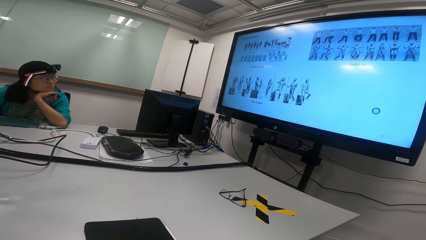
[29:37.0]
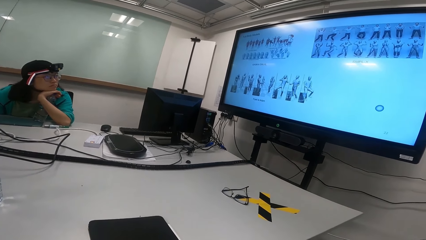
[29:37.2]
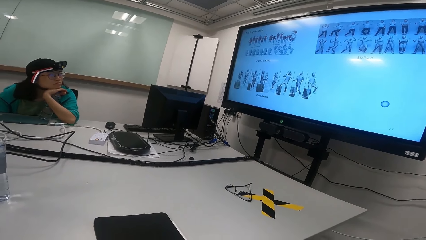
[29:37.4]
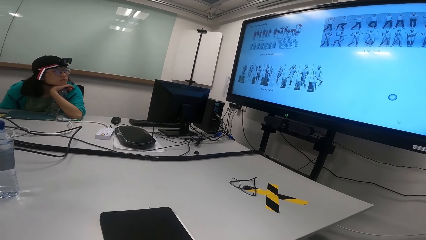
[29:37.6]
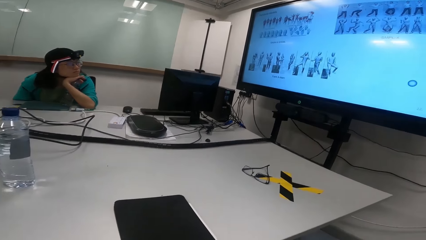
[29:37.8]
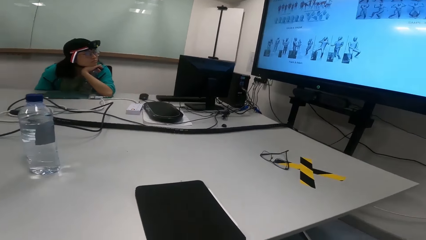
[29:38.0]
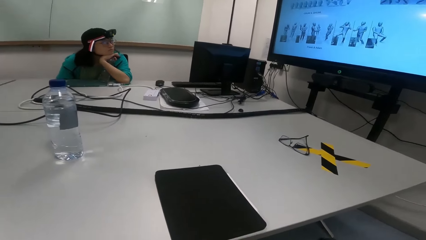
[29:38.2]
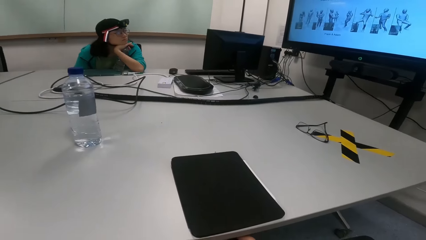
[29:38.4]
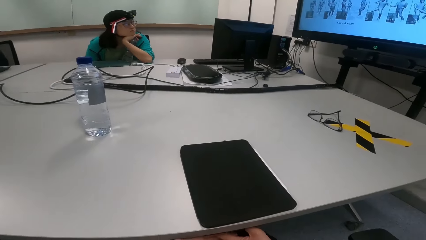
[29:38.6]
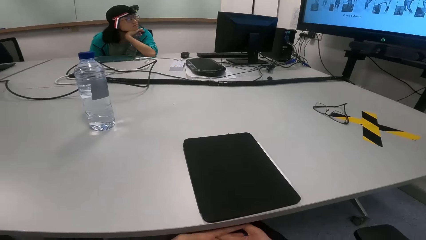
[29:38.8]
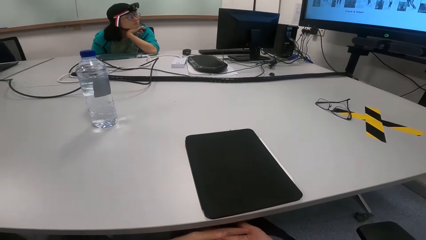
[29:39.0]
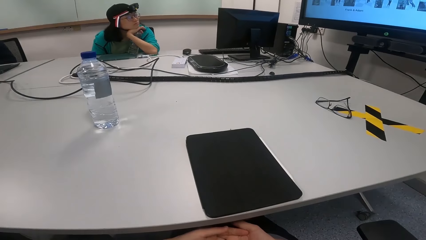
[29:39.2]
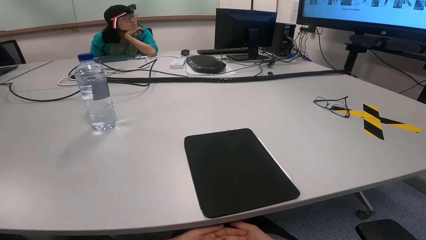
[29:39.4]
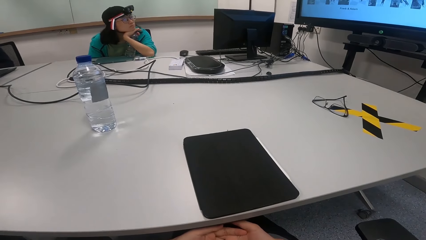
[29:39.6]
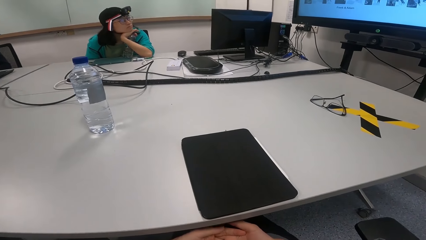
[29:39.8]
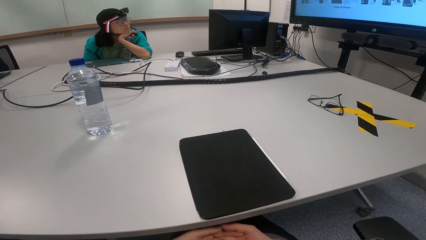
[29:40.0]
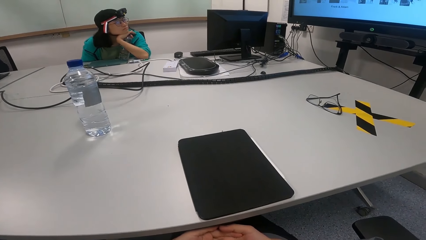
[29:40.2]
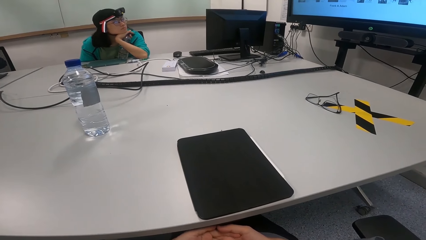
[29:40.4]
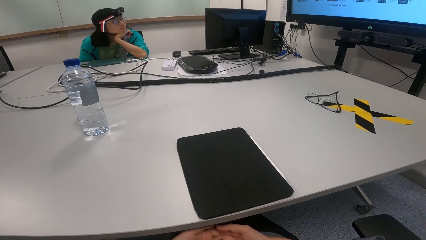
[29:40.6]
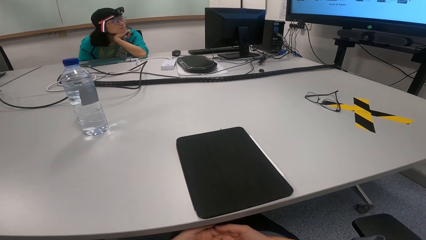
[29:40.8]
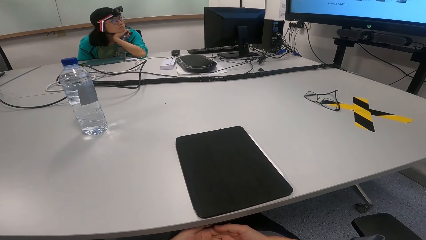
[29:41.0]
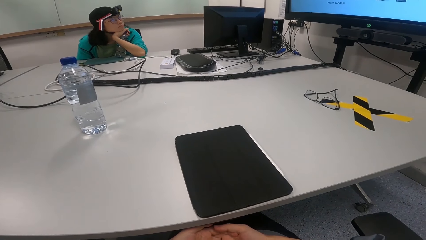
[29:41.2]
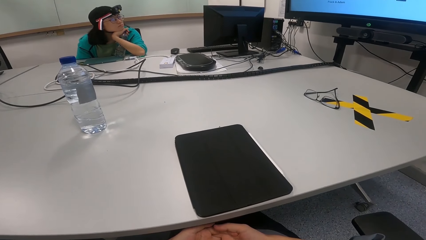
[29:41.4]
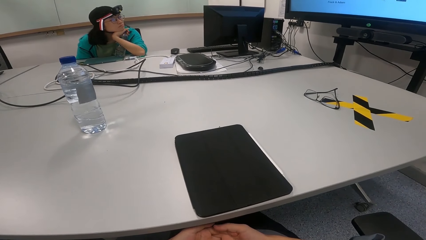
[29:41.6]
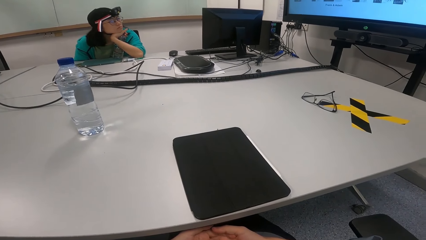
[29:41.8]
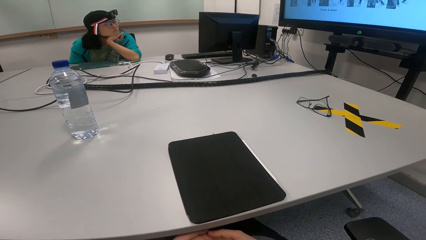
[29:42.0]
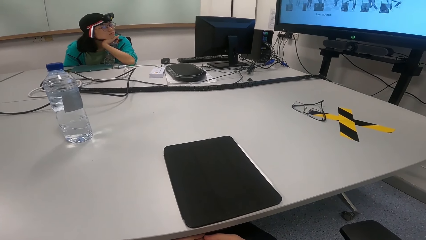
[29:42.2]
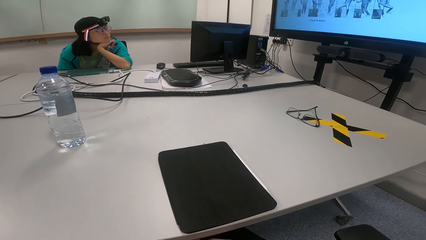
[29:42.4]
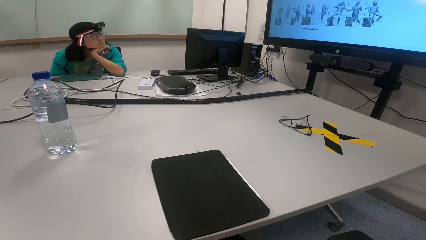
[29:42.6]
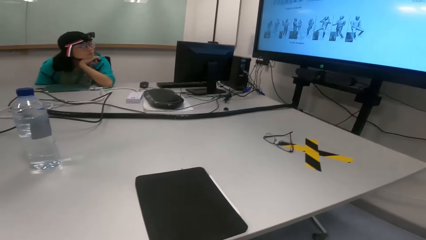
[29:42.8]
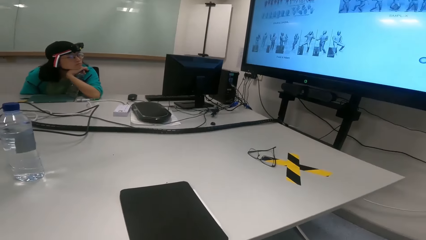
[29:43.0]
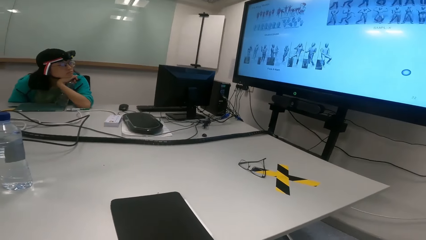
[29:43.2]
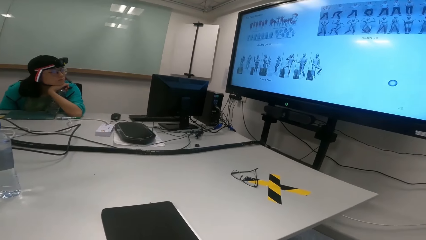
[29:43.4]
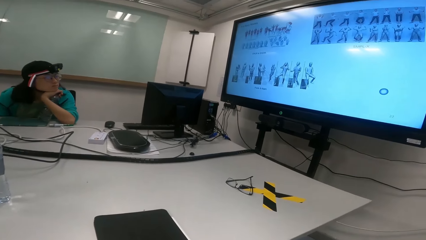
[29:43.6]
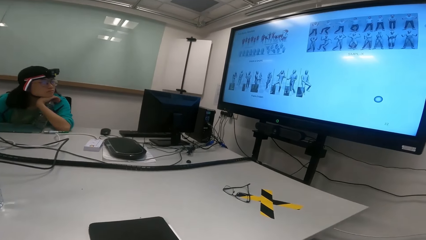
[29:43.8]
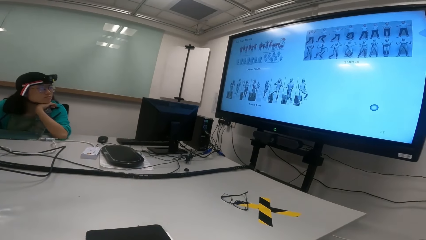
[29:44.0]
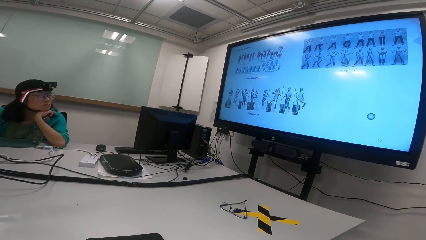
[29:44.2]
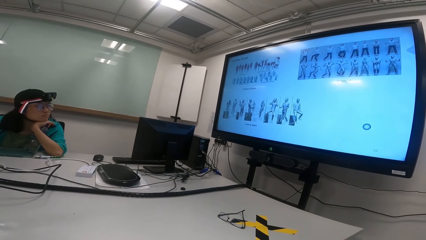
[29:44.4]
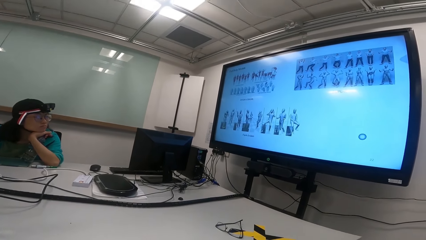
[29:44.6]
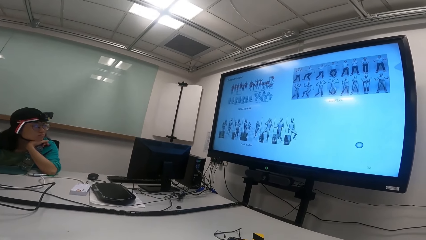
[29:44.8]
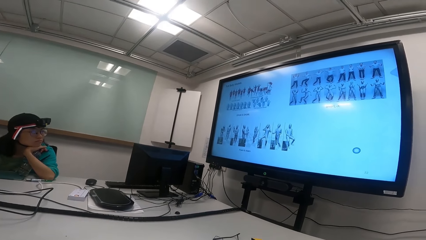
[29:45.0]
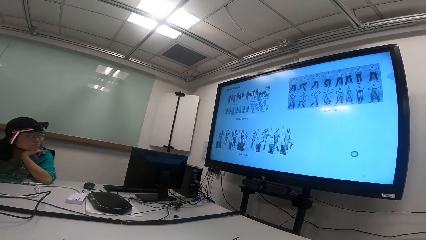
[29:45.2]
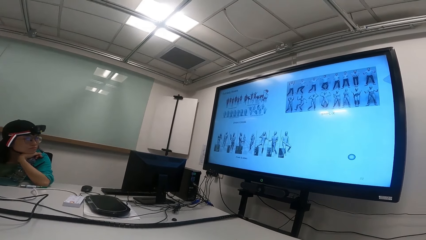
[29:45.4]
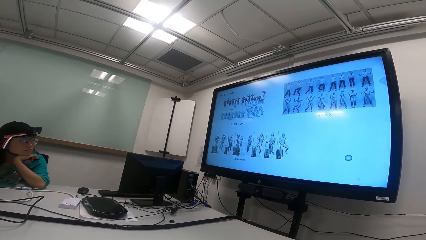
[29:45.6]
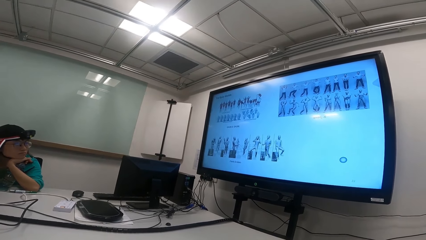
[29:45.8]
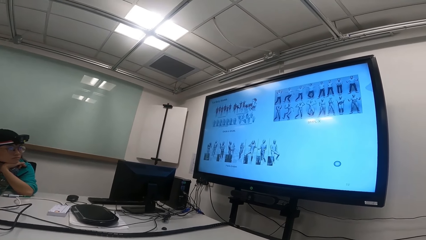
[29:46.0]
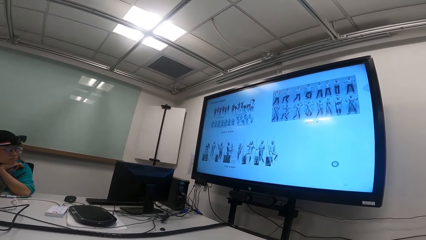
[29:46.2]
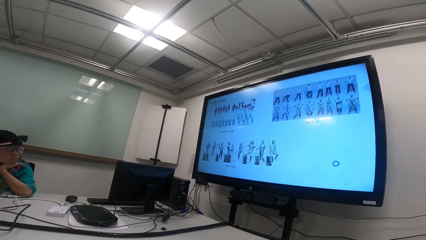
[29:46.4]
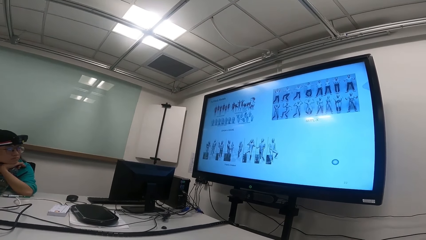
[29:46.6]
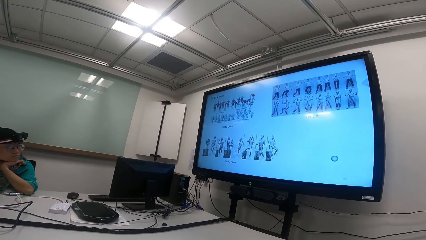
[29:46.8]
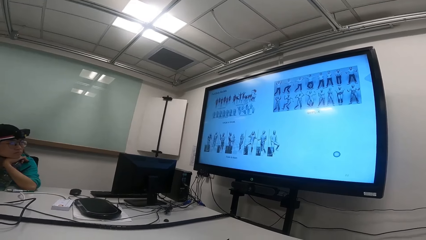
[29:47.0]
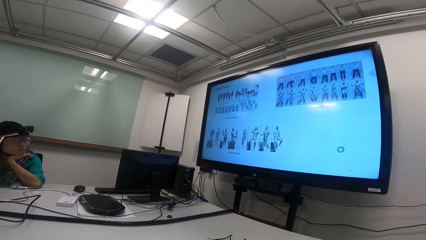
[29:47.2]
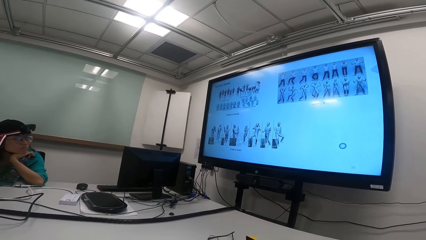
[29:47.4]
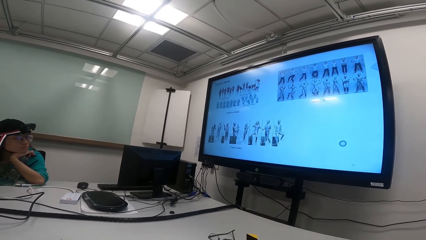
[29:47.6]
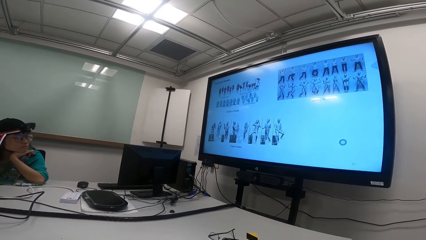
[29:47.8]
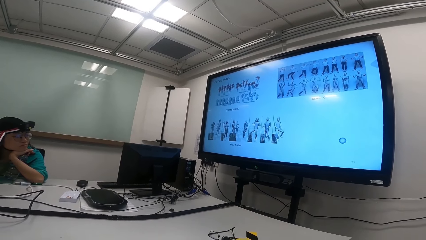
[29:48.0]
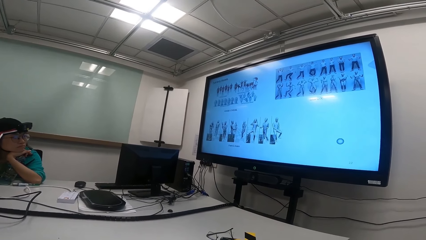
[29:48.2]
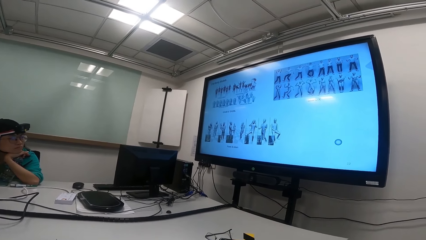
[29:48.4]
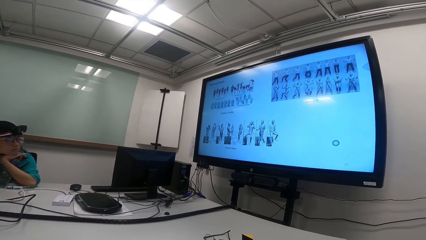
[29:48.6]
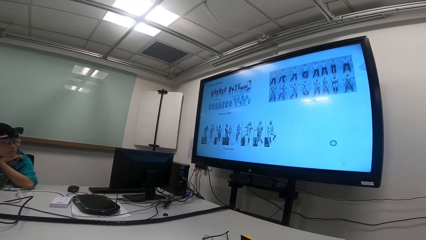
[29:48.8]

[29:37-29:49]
The camera wearer looks at his front. He looks at the tv.
